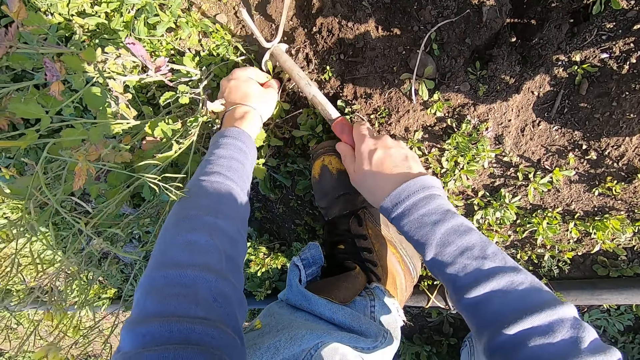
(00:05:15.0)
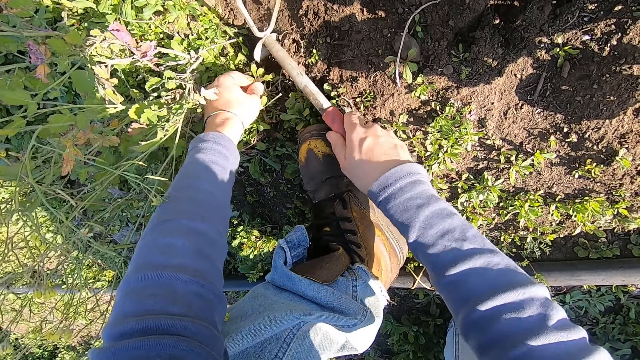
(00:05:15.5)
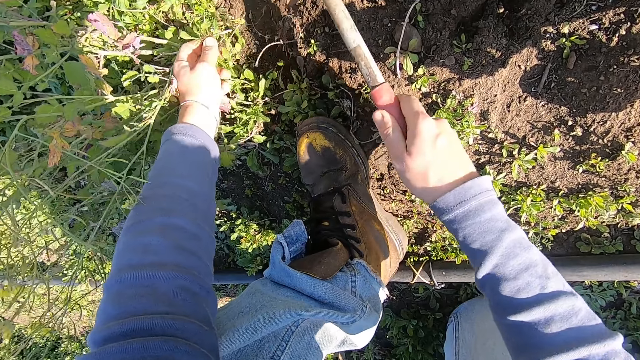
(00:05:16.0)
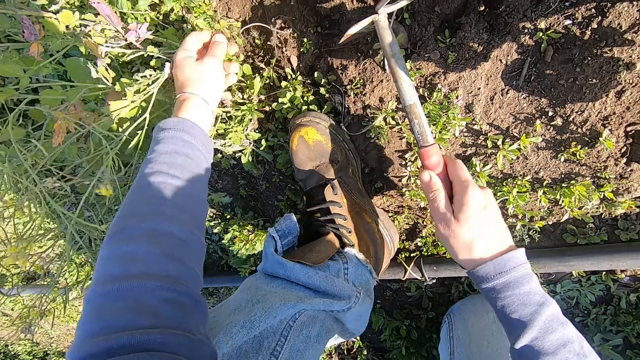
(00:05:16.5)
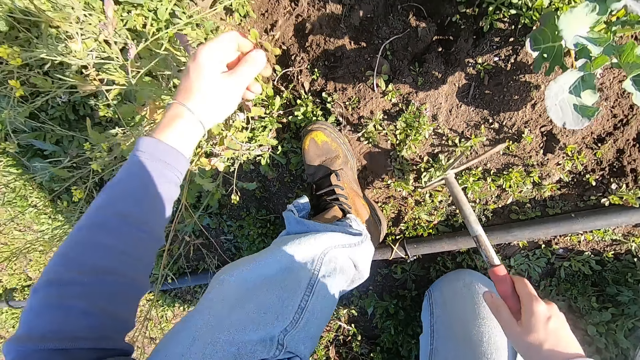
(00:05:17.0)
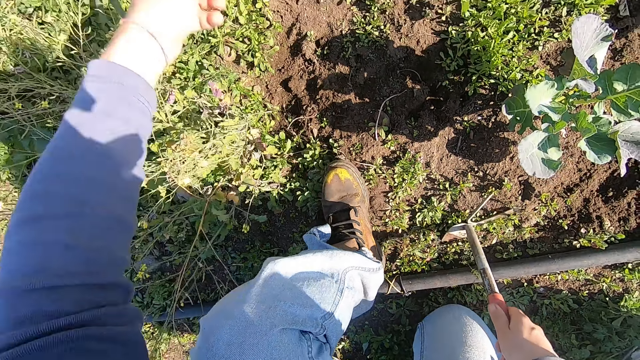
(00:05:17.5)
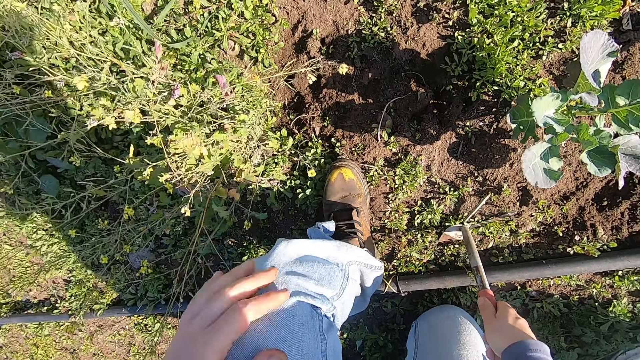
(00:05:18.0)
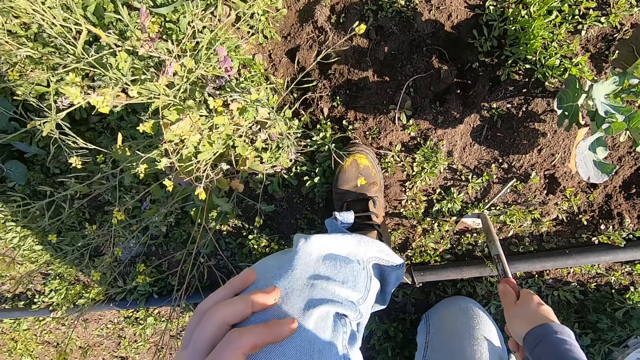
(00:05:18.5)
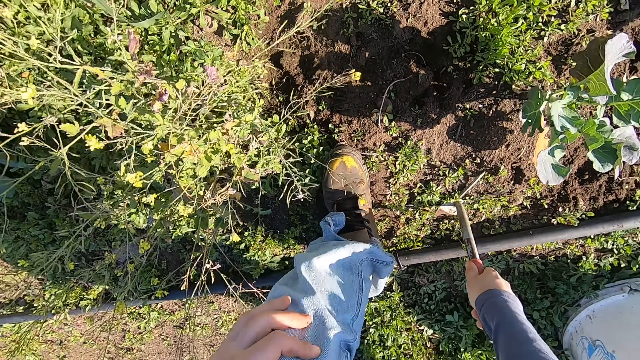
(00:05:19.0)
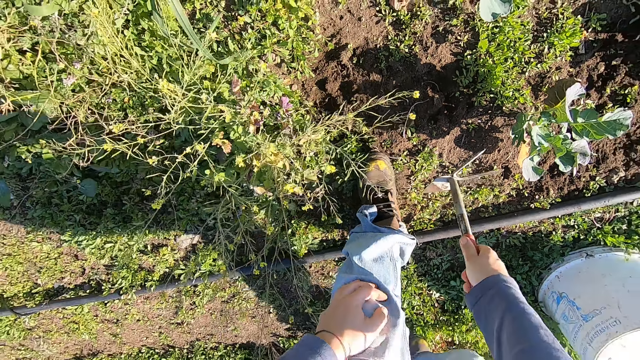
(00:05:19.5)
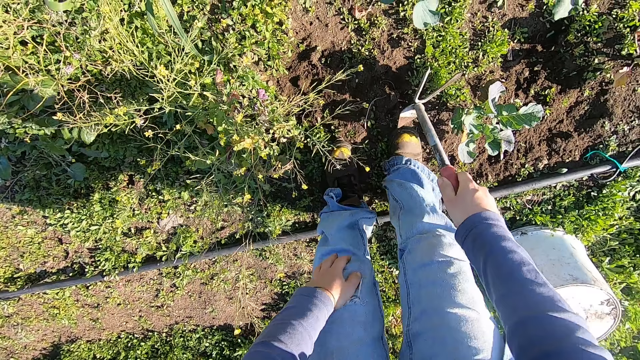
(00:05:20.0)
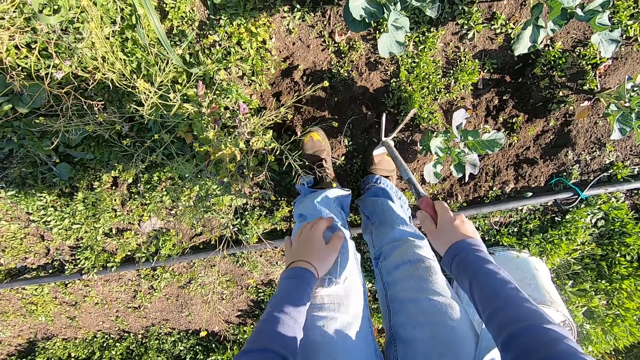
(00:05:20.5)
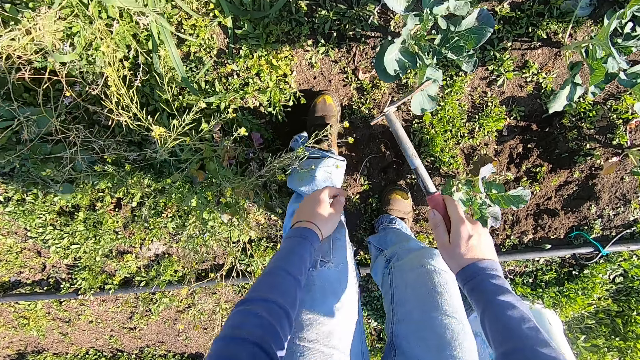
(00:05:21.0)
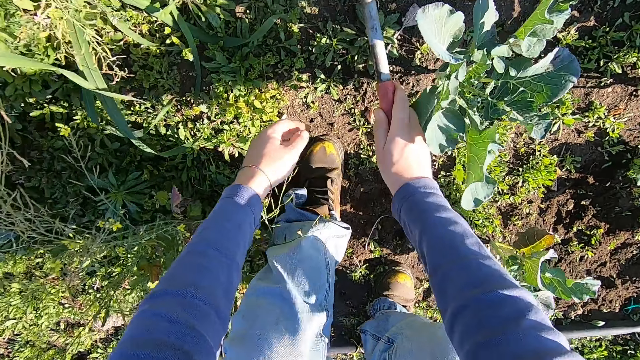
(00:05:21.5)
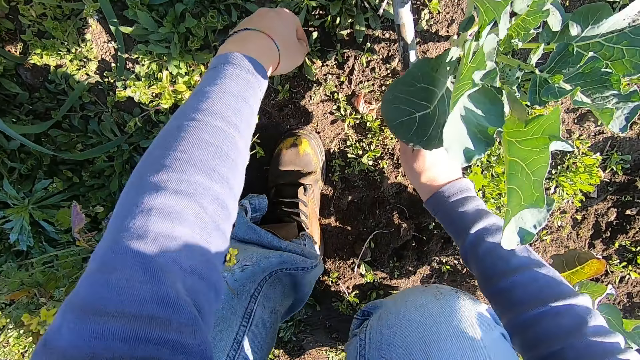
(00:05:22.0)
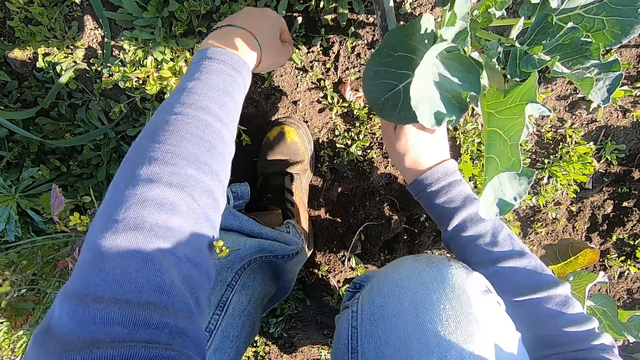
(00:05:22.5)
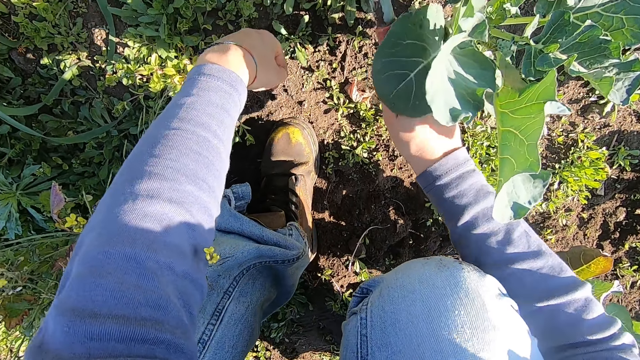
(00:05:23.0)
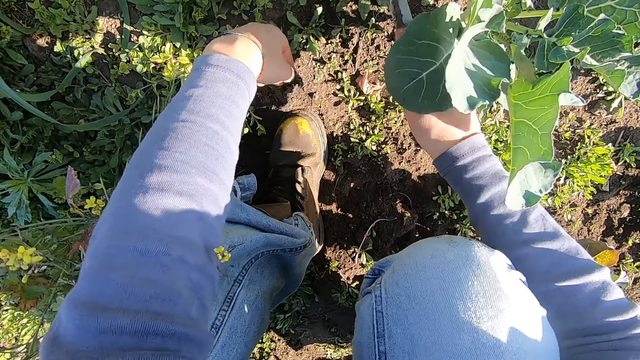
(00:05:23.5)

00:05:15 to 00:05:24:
The camera wearer uproots the weeds with his left hand and a cuttlefish hoe. He throws the weed away. He places his left hand on his knee. He stands up. He walks around the garden. He bends down, squats on the ground and uproots the weeds with the cuttlefish hoe.

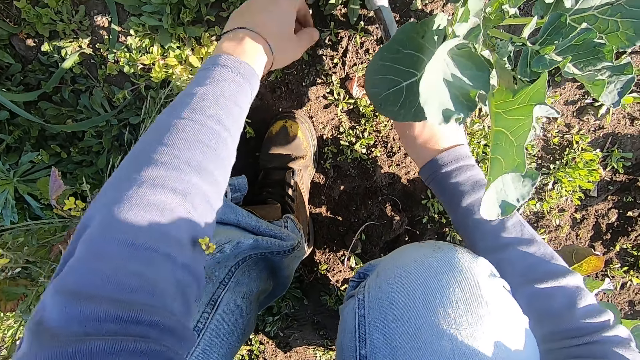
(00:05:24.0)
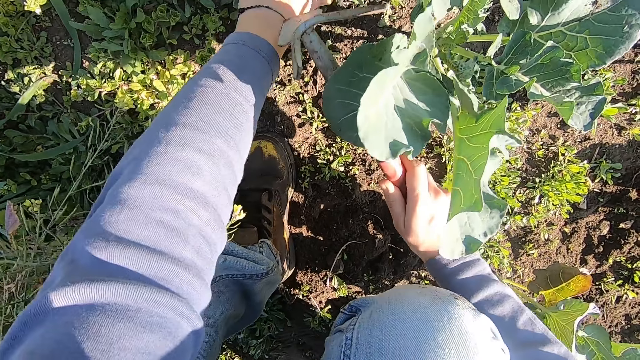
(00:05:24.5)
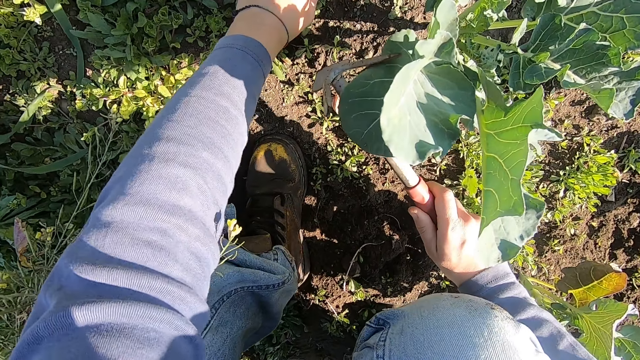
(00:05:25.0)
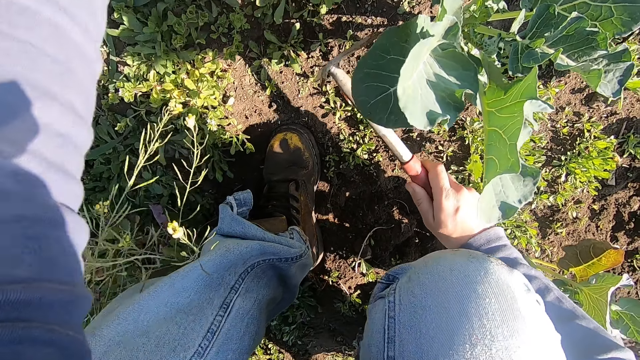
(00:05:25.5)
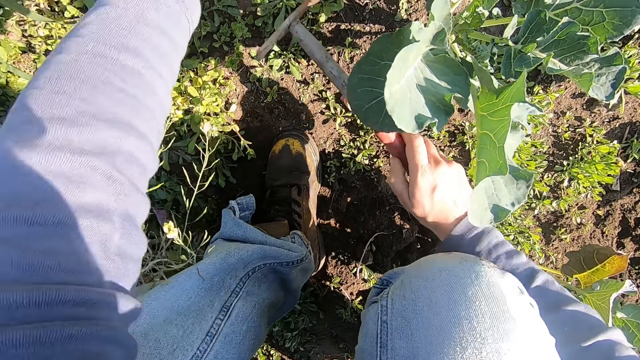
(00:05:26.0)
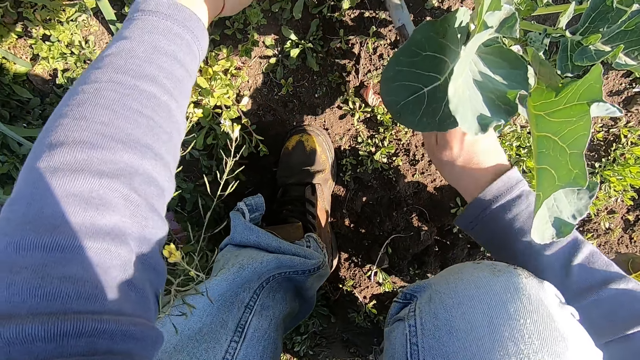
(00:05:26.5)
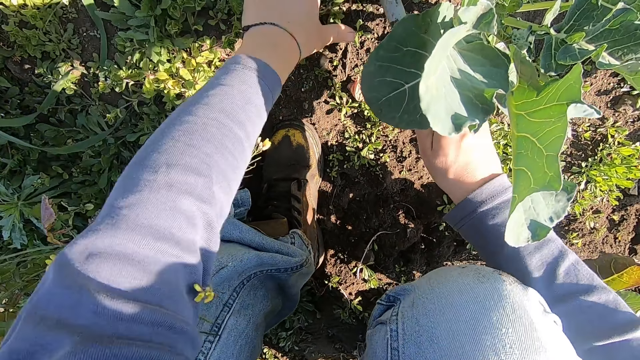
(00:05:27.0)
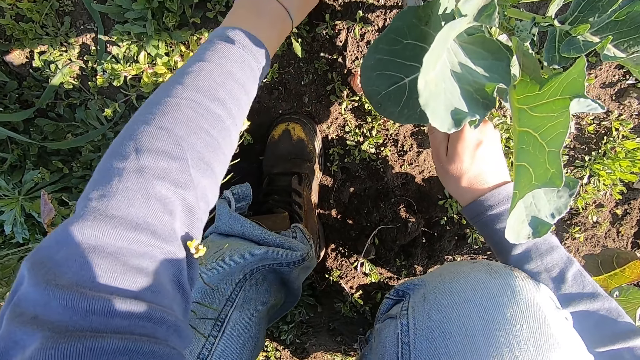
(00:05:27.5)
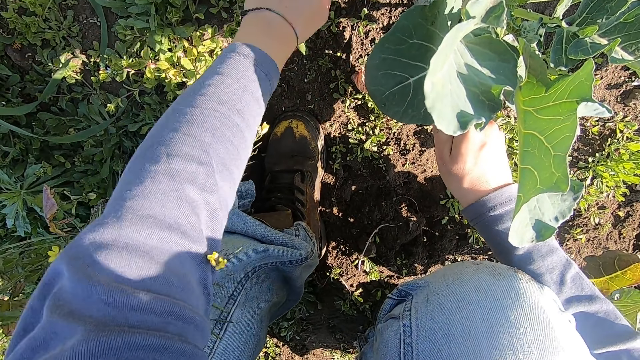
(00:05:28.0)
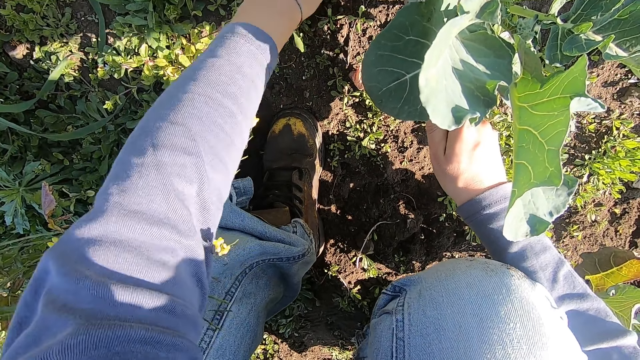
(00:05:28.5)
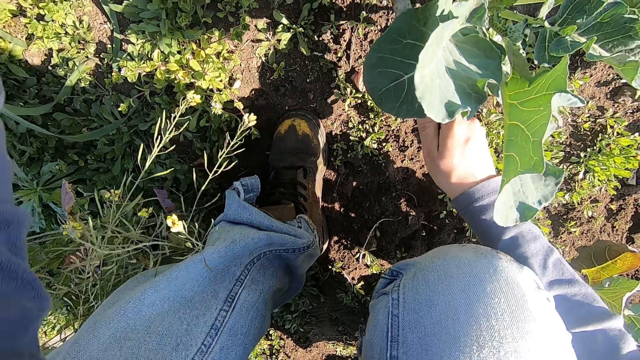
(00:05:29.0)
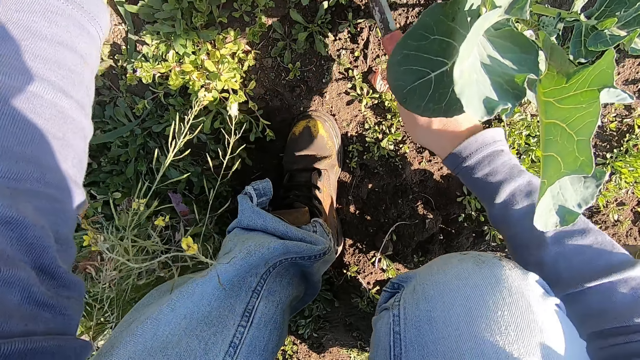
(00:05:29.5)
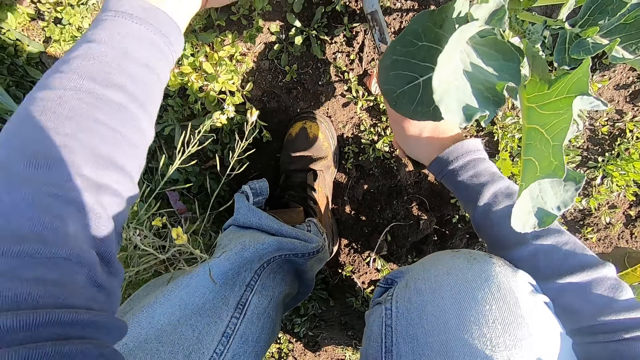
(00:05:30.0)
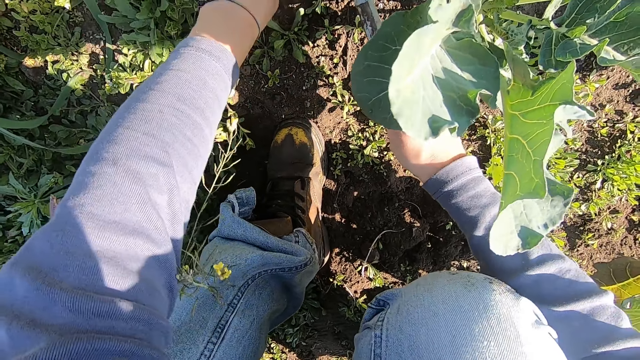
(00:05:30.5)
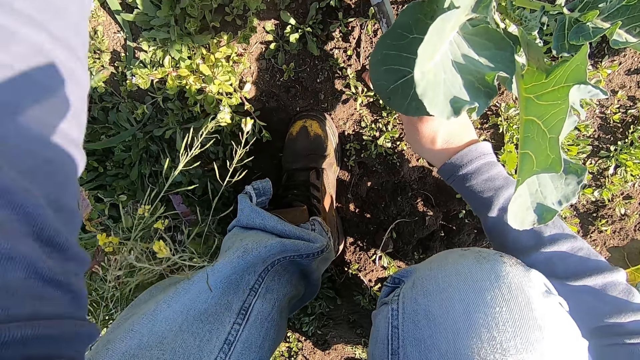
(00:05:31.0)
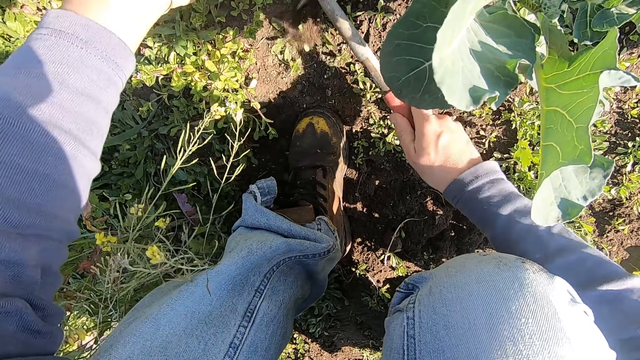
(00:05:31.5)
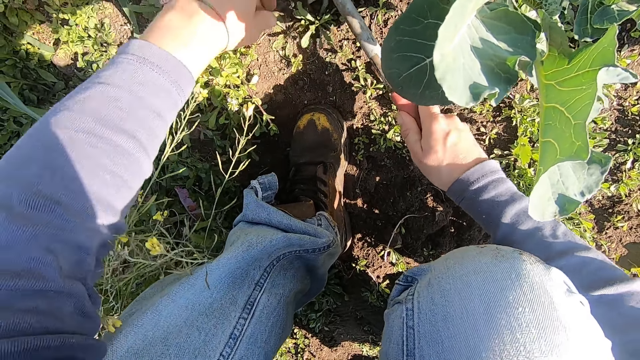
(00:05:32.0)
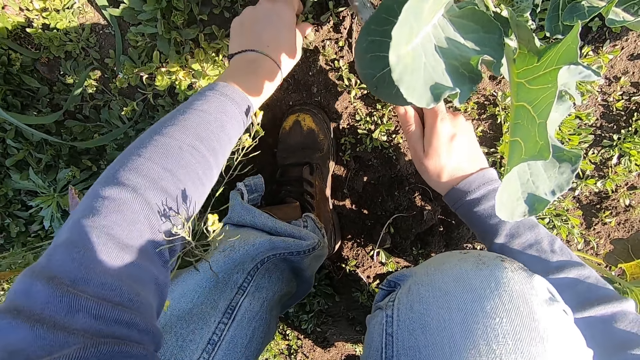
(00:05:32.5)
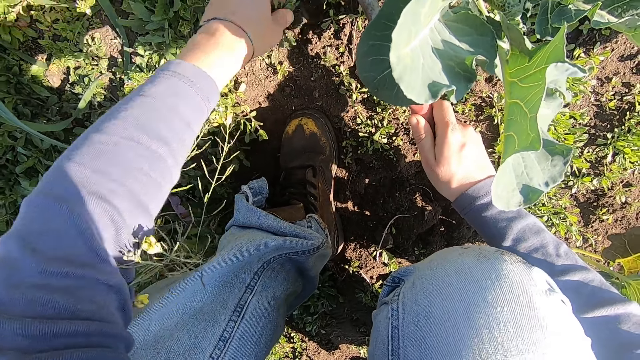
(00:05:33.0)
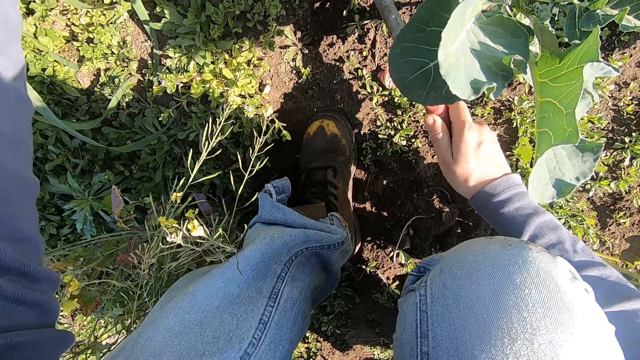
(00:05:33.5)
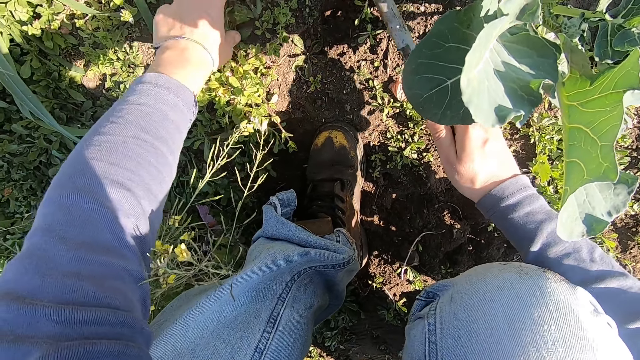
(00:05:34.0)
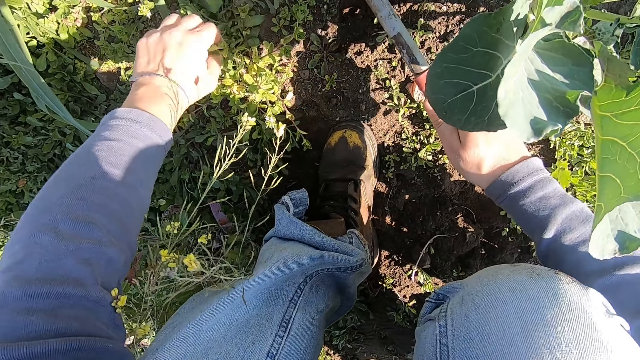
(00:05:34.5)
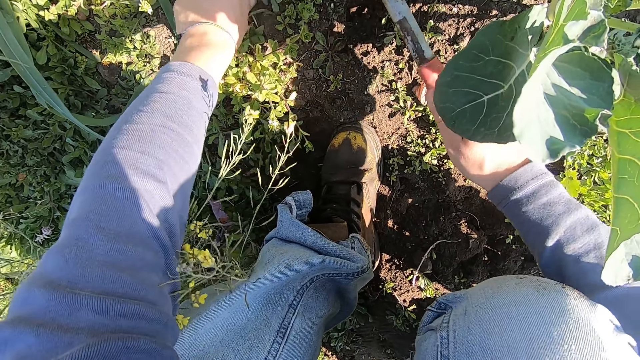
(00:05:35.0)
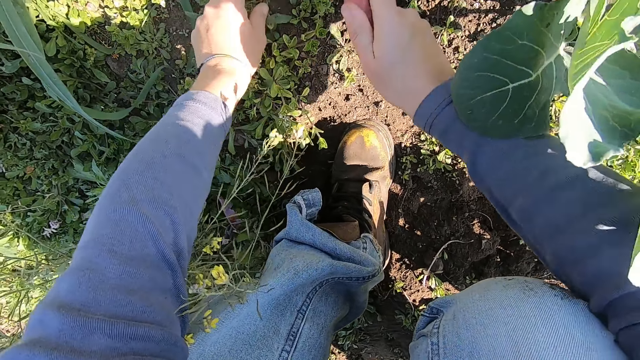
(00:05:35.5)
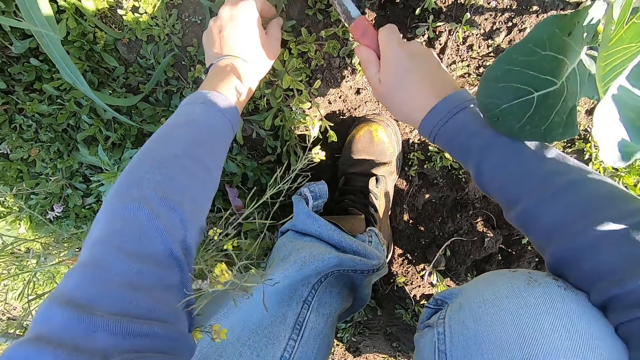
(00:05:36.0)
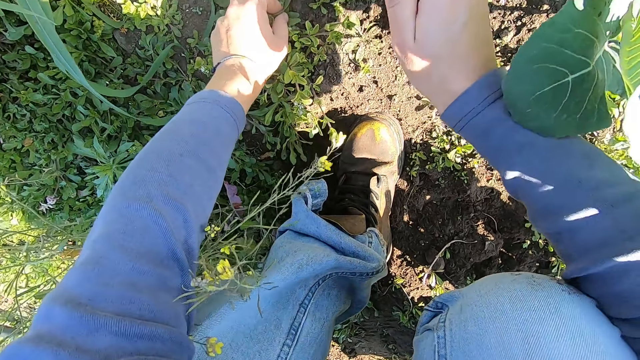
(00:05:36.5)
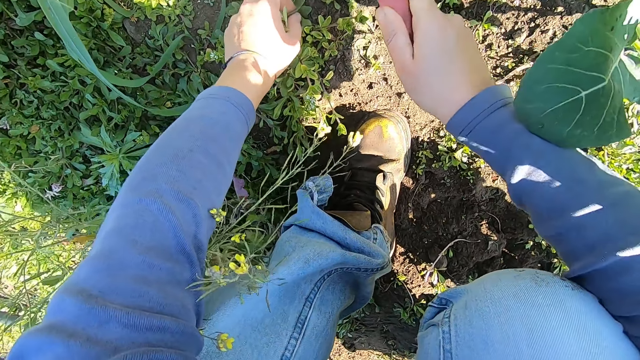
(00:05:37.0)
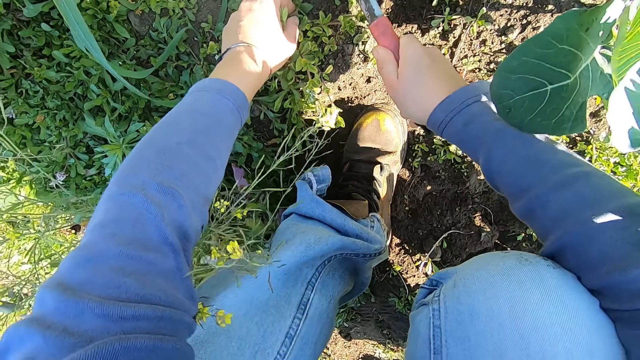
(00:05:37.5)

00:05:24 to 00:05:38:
The camera wearer uproots the weeds with his hand. He throws the weeds. He uproots the weeds with a cuttlefish hoe. He uproots the weeds with his hand. He throws the weeds. He uproots the weeds with the cuttlefish hoe. He uproots the weeds with his hand. He throws the weeds. He uproots the weeds with the cuttlefish hoe. He uproots the weeds with his left hand. He throws the weeds away. He holds the weeds on the ground. He uproots the weeds with his left hand and the cuttlefish hoe.
